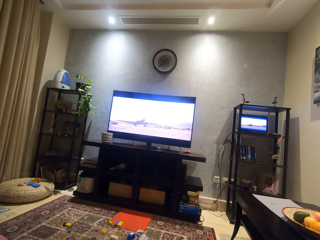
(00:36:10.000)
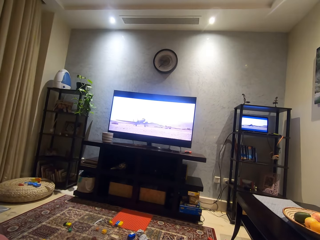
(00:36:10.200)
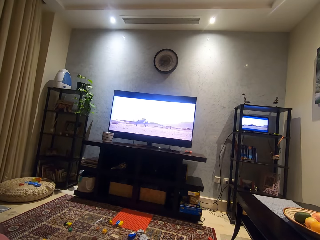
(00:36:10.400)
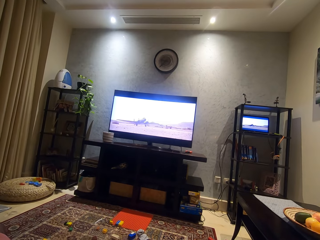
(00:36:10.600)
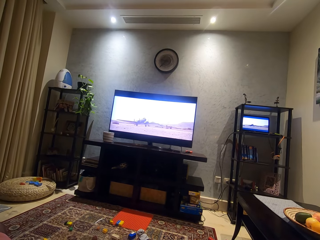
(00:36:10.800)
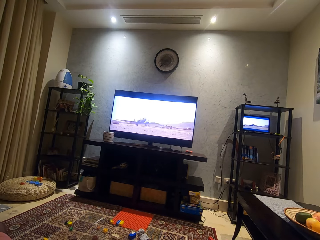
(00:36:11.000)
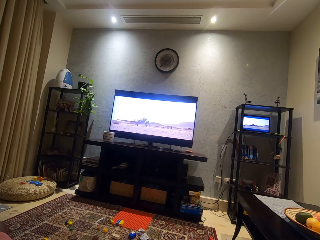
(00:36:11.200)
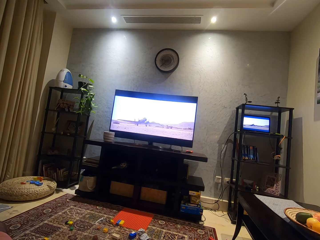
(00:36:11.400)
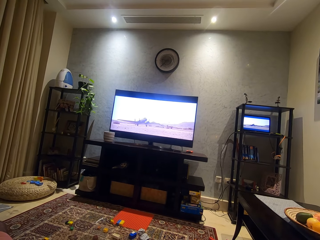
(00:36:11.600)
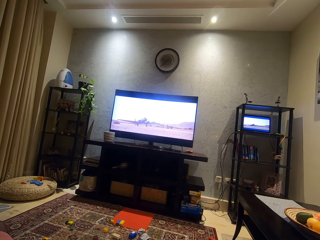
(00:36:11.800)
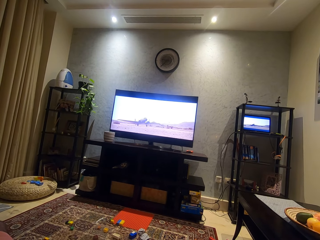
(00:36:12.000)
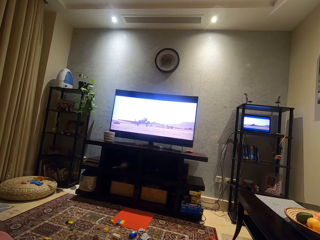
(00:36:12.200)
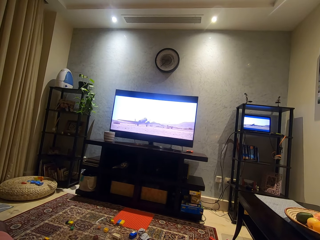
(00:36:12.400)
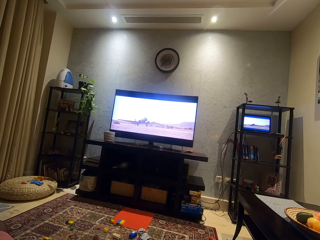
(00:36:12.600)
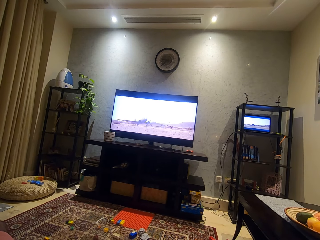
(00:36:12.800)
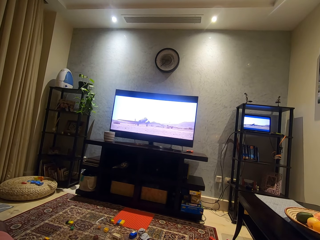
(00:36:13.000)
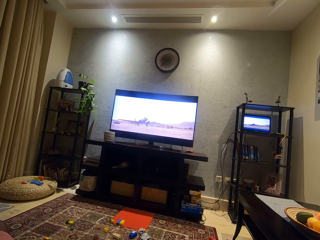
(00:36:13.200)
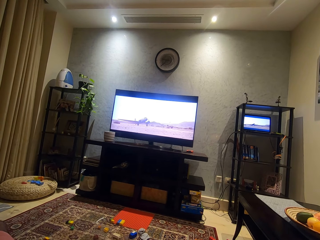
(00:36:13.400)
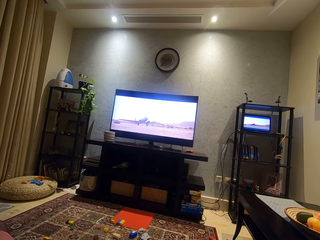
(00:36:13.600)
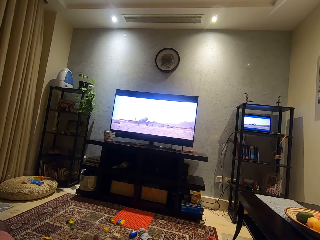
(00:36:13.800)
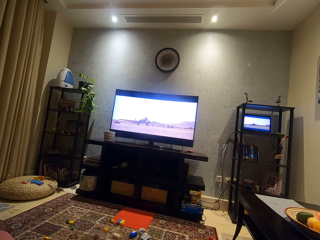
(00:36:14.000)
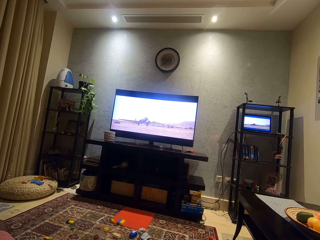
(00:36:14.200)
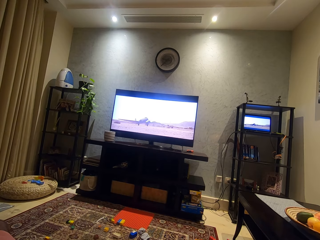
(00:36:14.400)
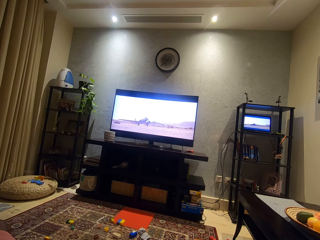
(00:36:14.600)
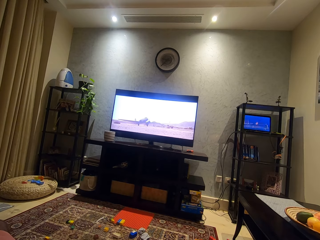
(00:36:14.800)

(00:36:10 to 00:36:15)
The camera wearer watches the TV.

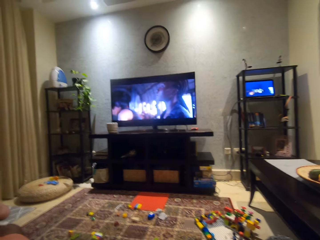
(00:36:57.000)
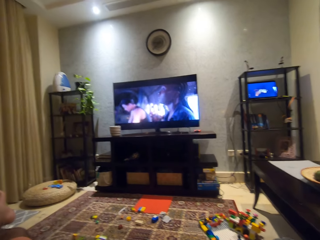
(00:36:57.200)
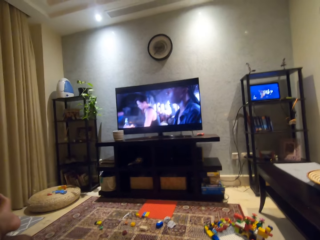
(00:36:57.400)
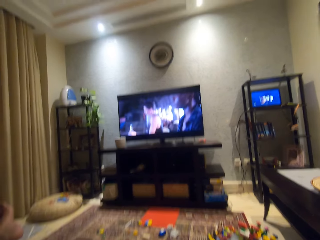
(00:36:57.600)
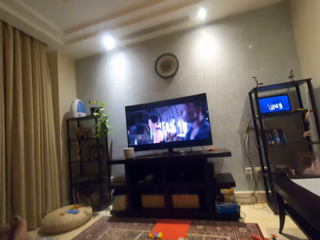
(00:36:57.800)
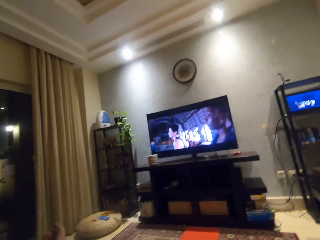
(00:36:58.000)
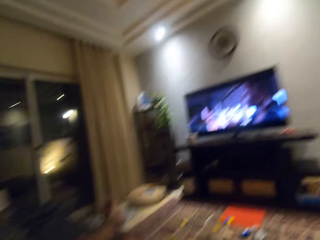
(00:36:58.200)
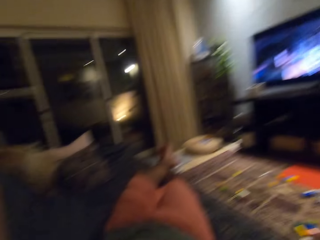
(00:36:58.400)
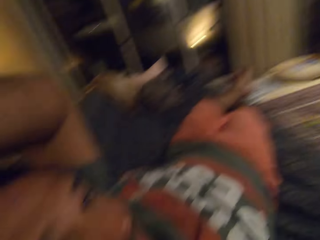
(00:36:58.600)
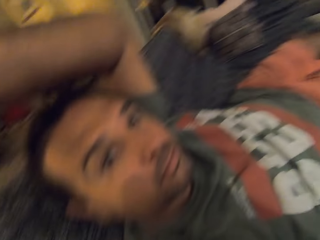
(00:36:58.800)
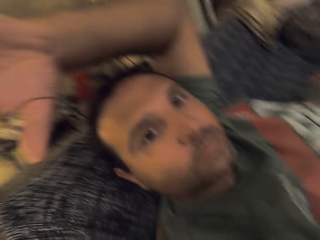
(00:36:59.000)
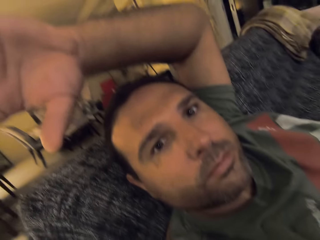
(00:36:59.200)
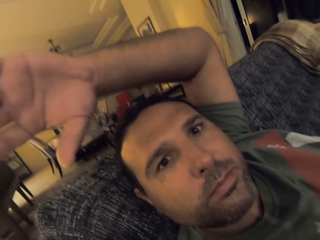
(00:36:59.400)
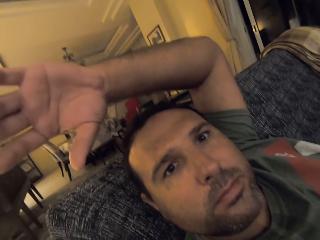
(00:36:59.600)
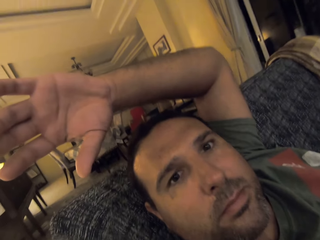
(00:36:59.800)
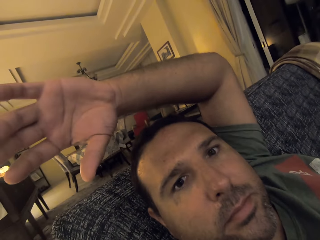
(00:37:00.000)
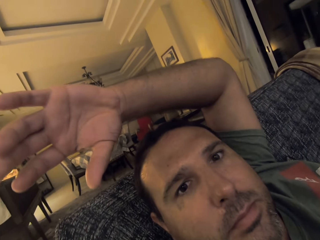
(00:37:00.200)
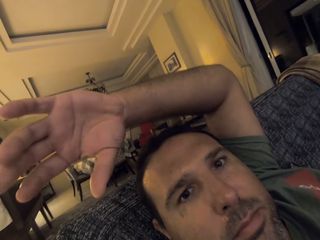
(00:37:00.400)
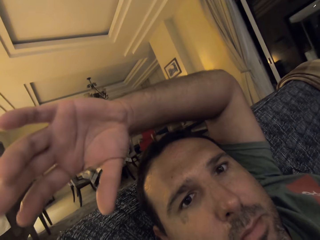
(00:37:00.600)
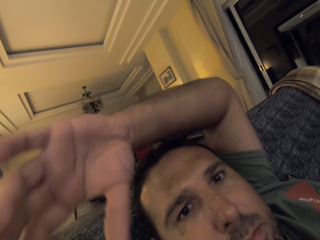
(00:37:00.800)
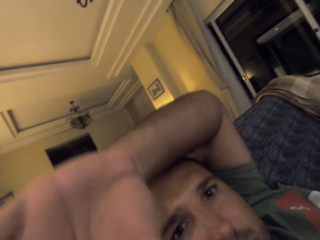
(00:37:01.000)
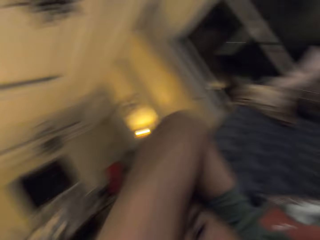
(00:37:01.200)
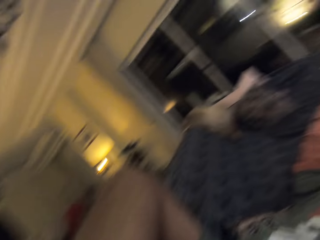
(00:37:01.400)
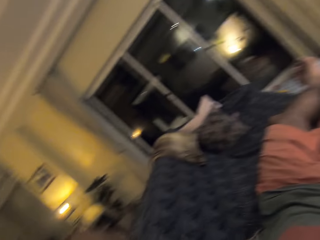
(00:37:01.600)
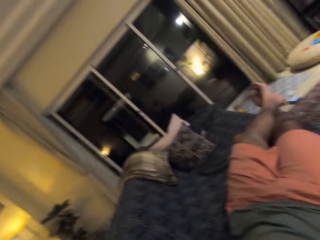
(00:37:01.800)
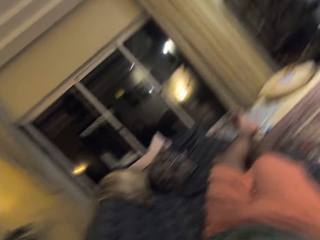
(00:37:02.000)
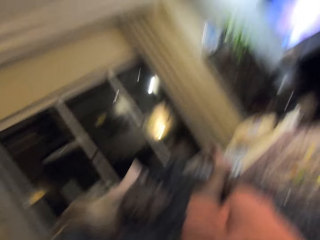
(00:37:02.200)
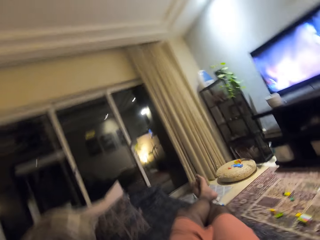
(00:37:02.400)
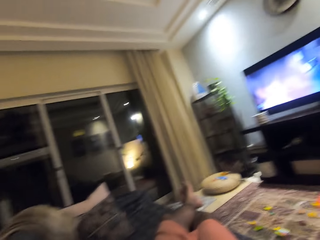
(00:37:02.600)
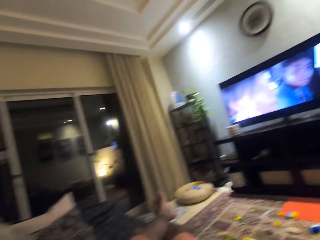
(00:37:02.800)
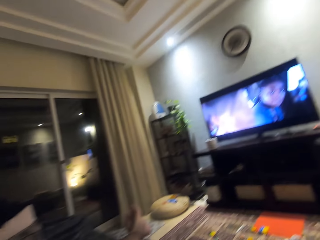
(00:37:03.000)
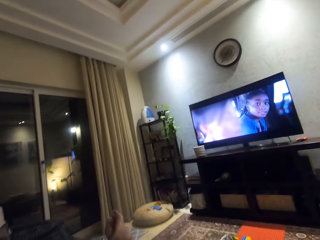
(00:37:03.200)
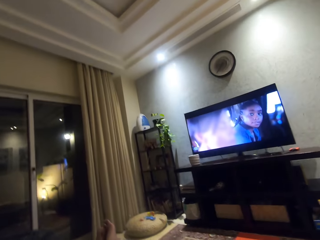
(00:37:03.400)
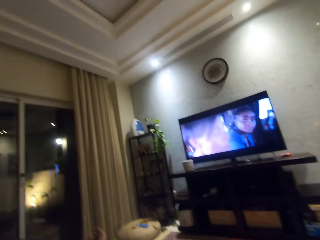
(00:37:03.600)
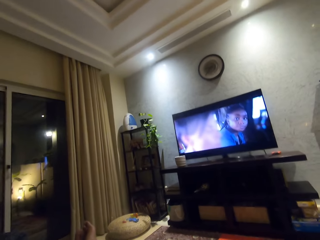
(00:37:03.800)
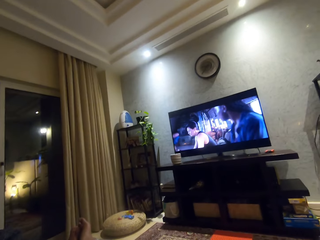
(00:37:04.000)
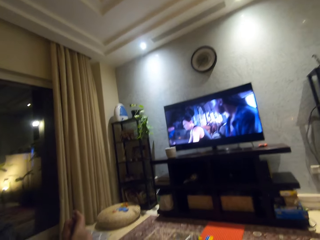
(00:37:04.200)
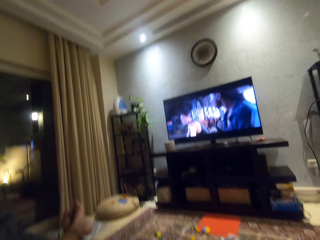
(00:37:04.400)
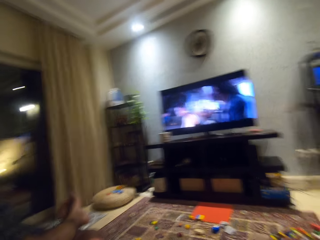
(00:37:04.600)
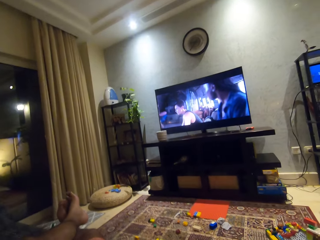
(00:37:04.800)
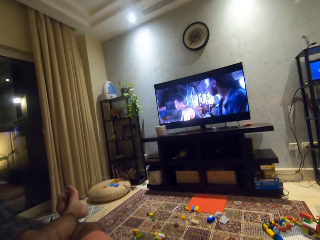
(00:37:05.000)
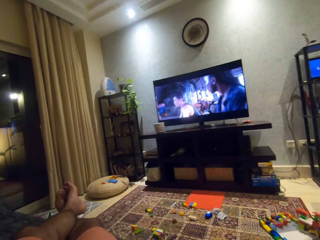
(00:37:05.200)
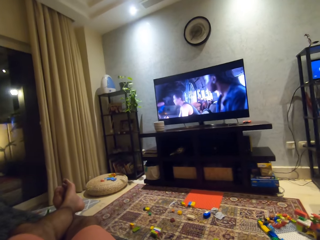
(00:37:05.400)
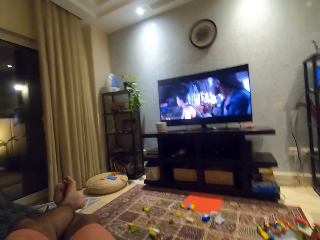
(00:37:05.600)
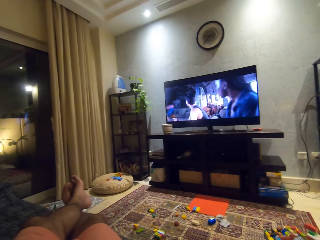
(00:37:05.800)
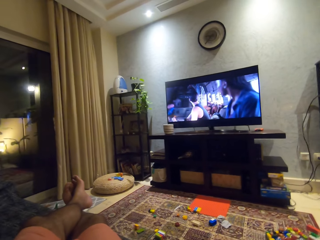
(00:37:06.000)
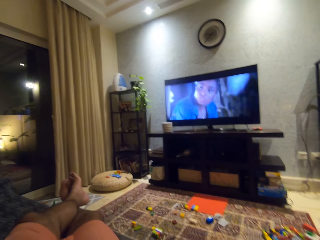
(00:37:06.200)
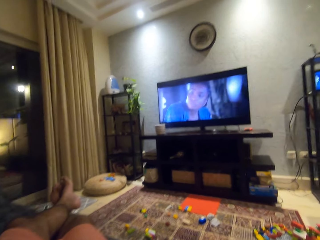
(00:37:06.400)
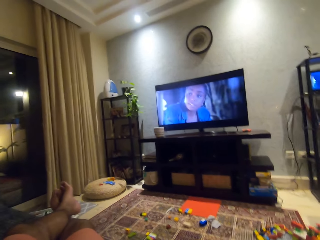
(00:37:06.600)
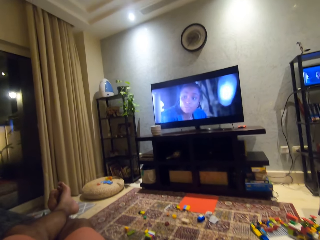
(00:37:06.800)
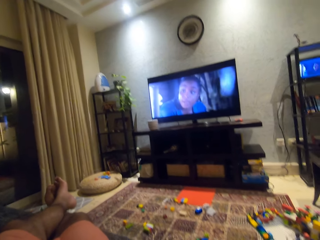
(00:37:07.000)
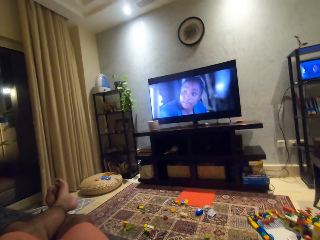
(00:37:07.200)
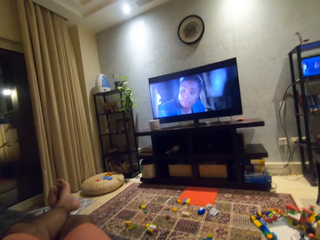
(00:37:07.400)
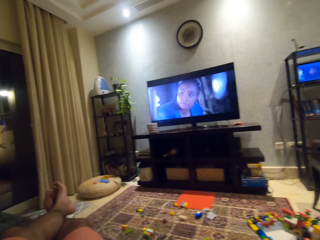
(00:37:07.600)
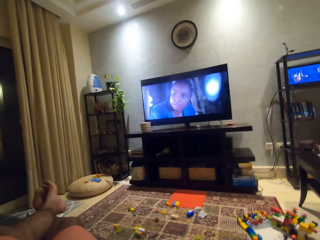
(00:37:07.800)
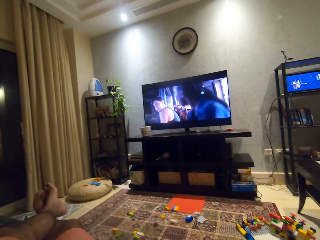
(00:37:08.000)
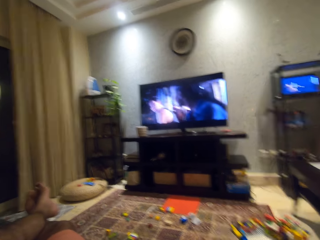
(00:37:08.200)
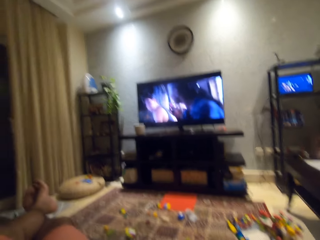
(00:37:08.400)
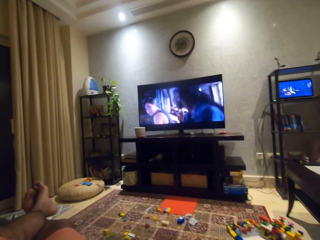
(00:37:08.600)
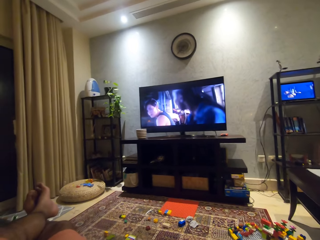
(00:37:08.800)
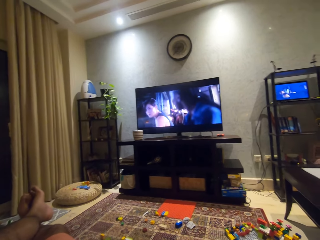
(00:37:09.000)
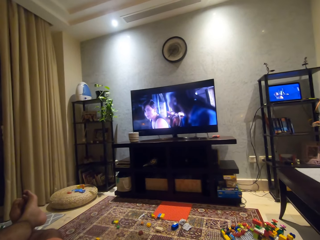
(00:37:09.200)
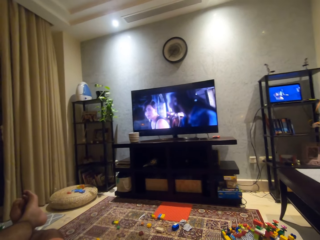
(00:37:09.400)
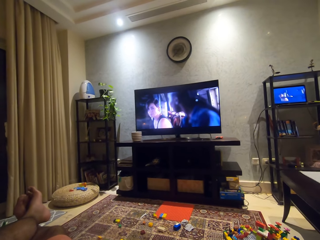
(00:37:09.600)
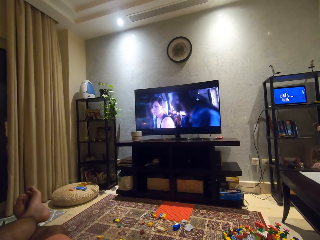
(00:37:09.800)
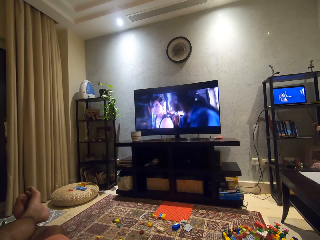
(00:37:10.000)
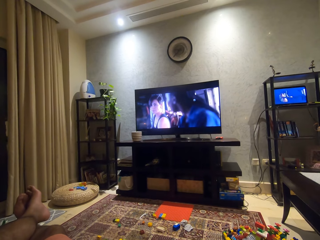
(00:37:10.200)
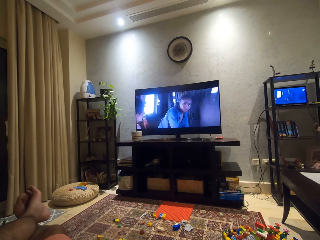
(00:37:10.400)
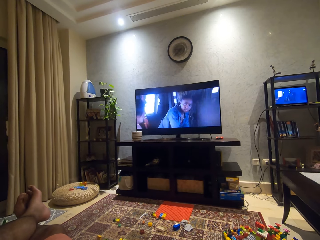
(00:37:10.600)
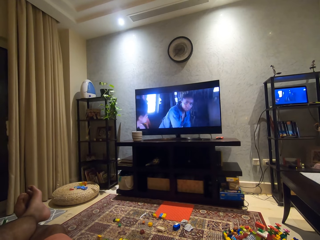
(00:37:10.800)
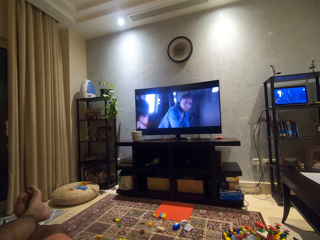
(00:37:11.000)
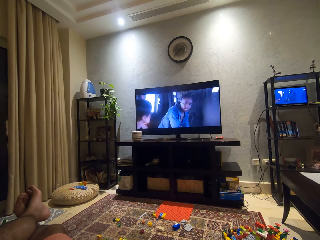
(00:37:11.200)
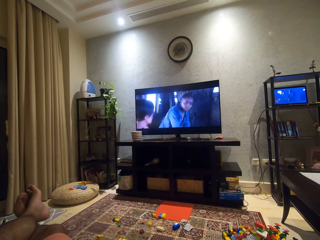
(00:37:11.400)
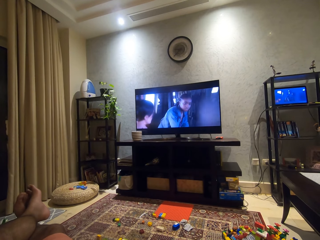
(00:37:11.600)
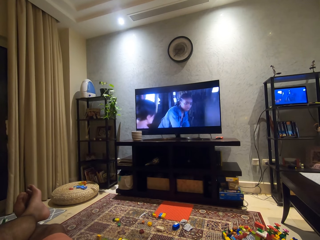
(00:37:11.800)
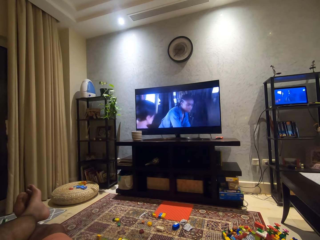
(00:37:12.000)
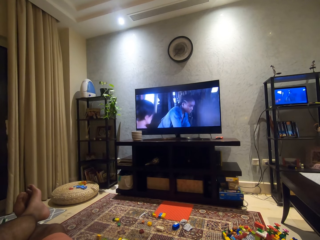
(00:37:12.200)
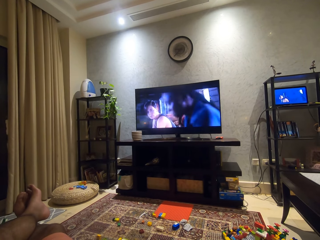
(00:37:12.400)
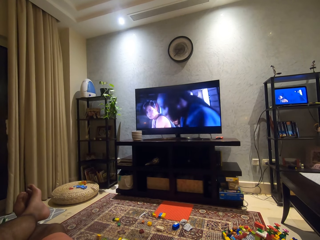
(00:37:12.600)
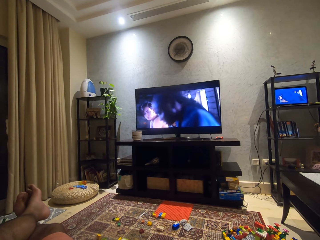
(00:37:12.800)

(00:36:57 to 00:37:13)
The camera wearer looks around the house. He looks into his camera. He turns the camera. He turns the camera again. He looks around the house. He watches the TV.
